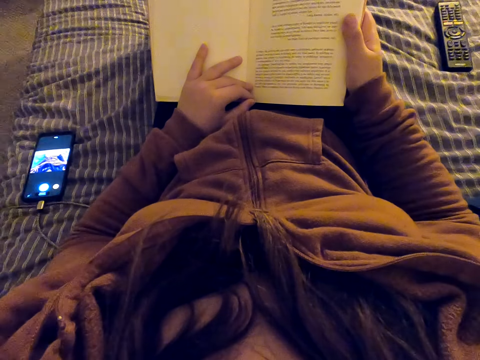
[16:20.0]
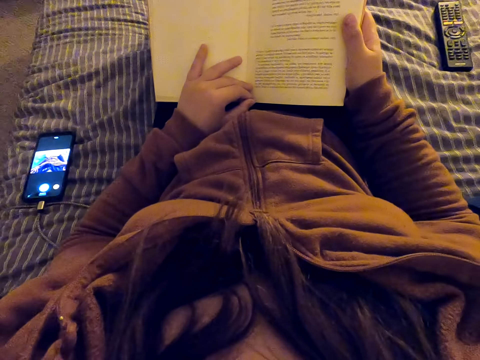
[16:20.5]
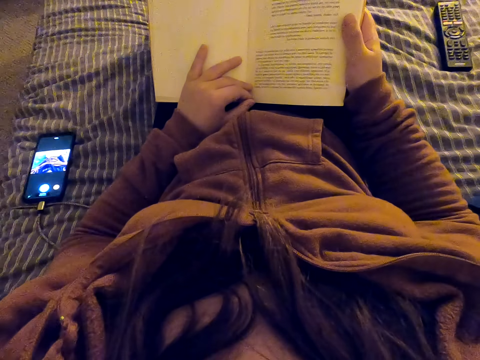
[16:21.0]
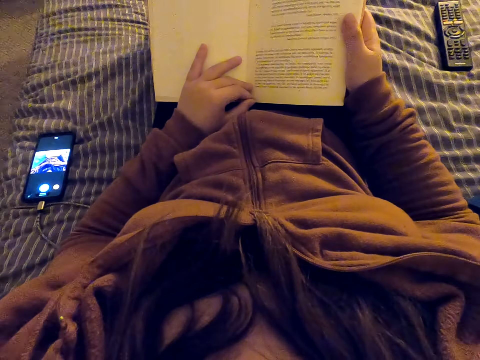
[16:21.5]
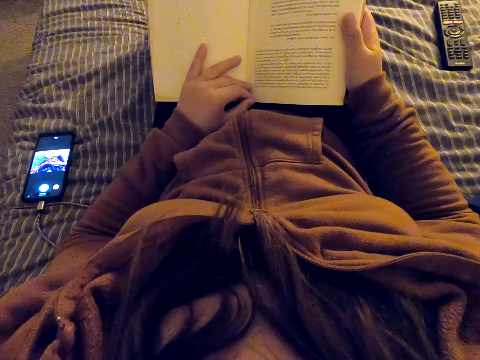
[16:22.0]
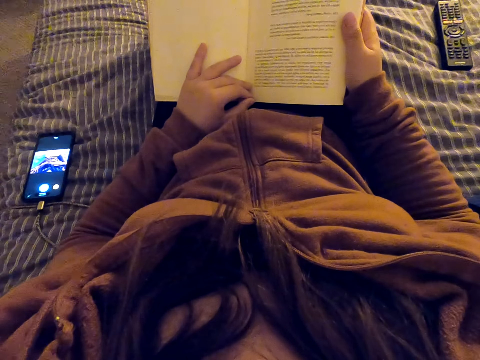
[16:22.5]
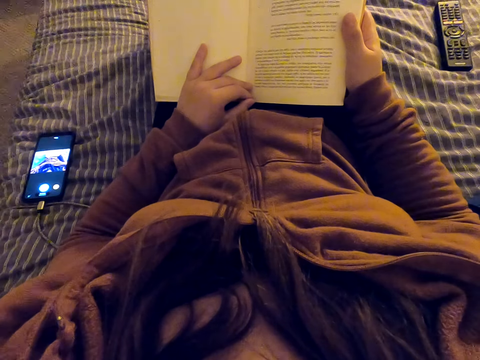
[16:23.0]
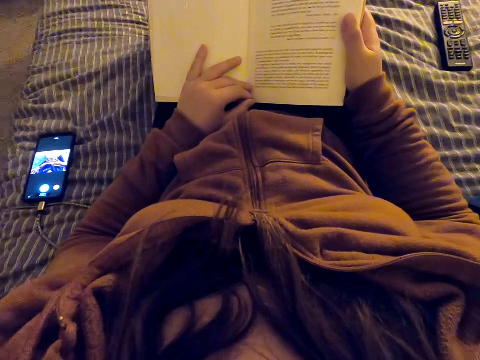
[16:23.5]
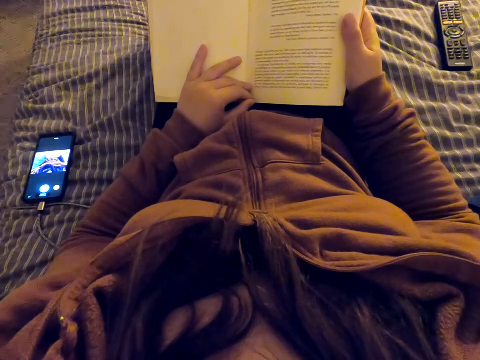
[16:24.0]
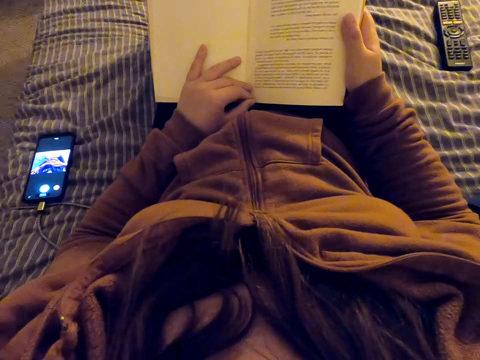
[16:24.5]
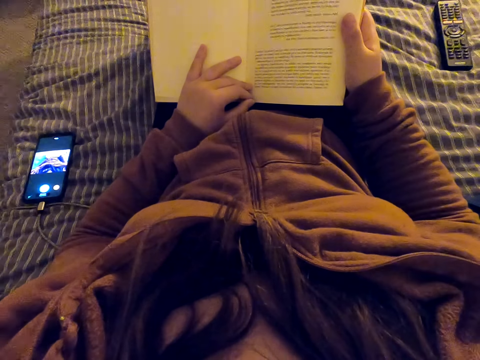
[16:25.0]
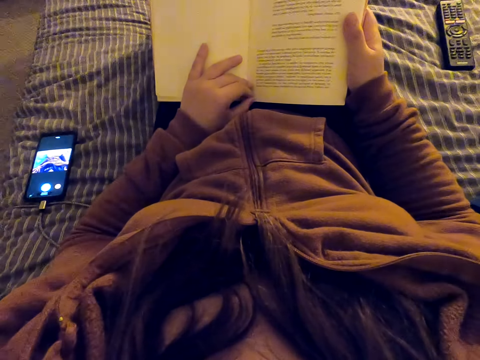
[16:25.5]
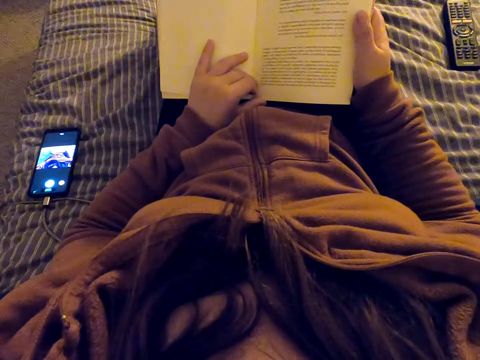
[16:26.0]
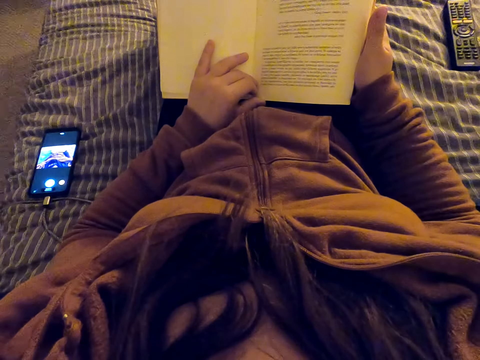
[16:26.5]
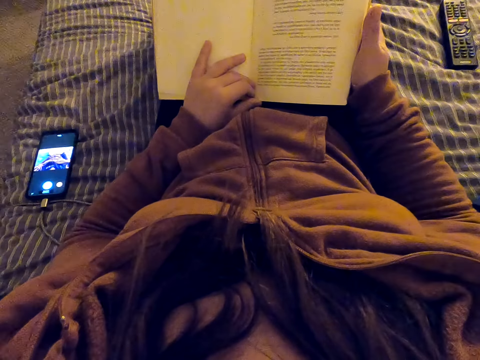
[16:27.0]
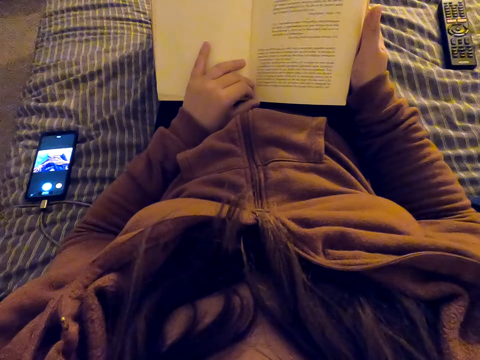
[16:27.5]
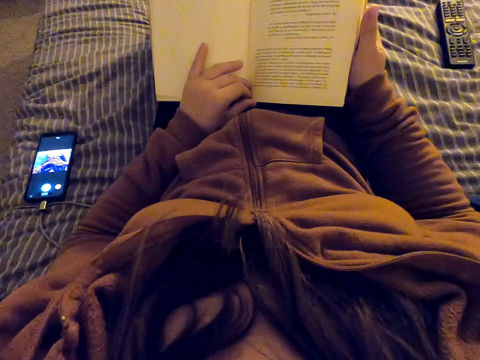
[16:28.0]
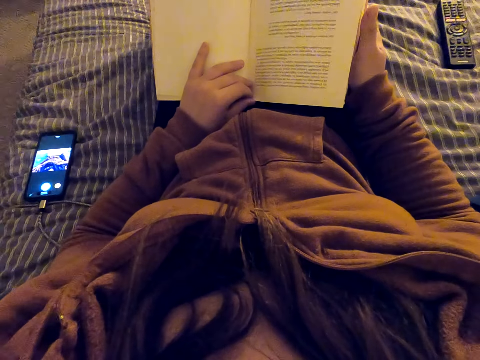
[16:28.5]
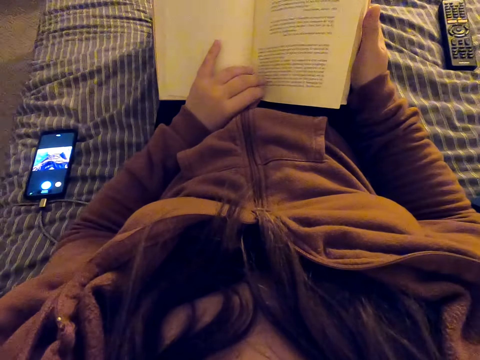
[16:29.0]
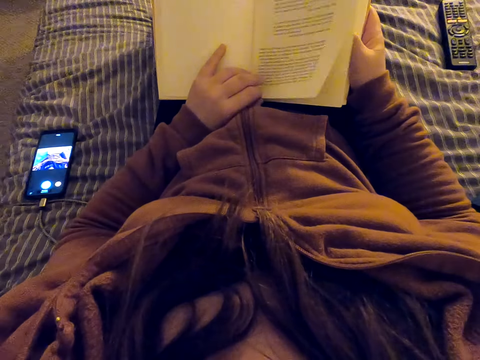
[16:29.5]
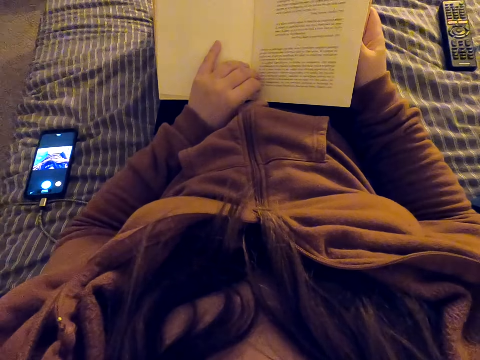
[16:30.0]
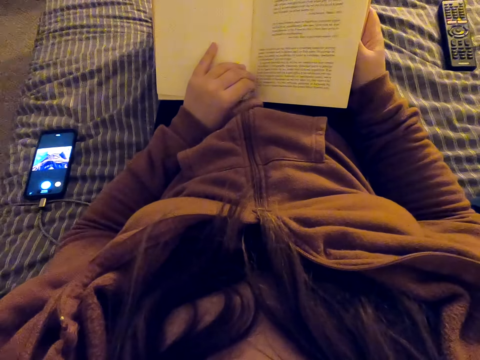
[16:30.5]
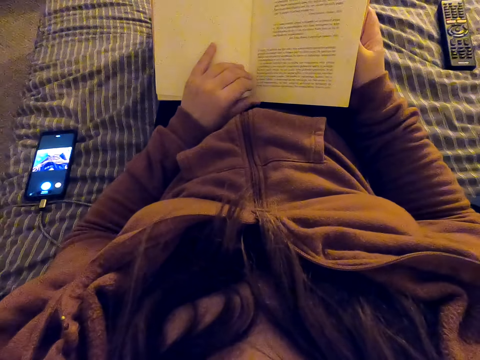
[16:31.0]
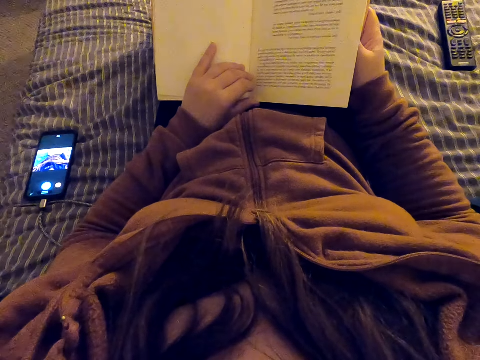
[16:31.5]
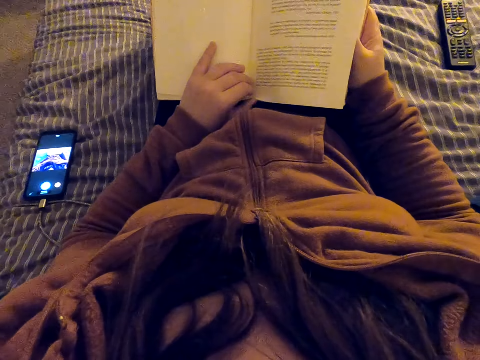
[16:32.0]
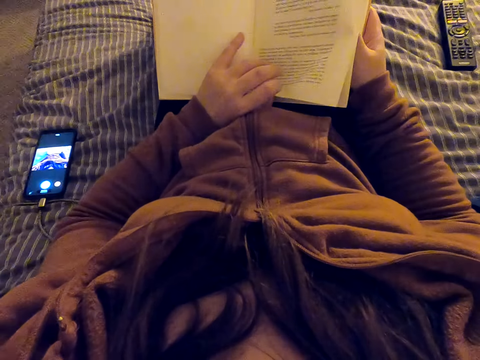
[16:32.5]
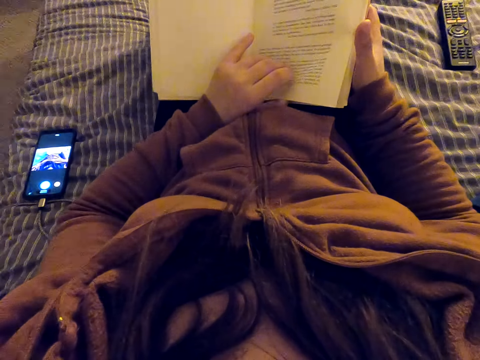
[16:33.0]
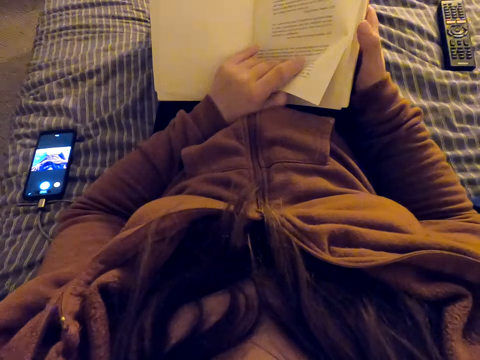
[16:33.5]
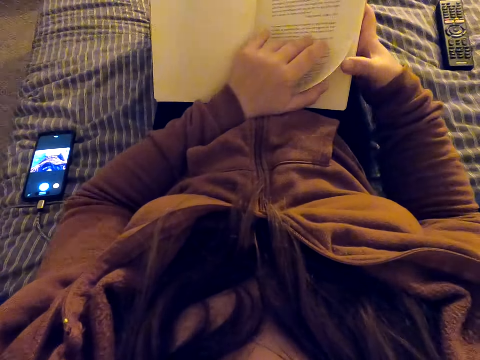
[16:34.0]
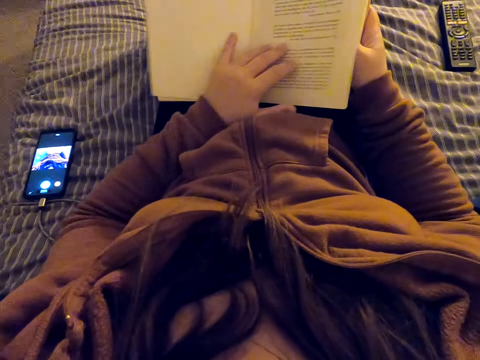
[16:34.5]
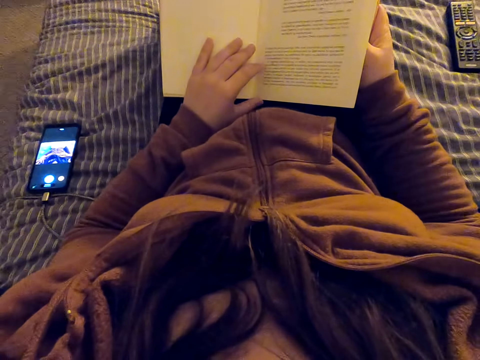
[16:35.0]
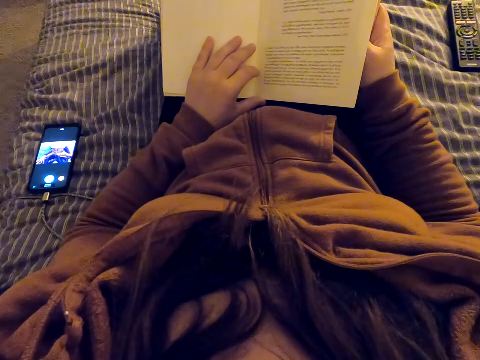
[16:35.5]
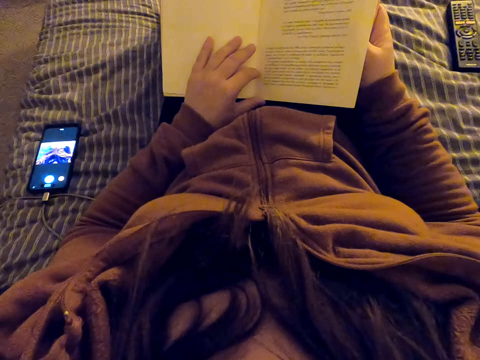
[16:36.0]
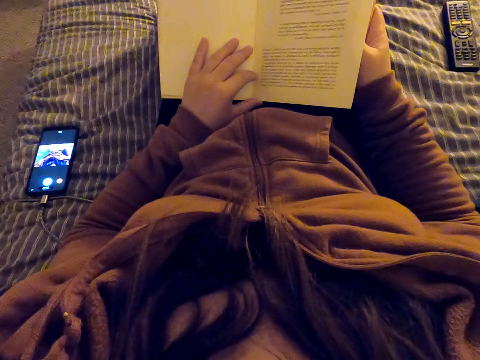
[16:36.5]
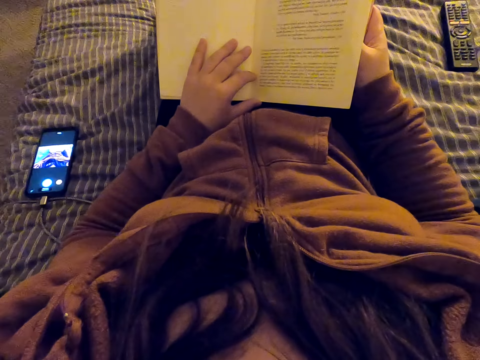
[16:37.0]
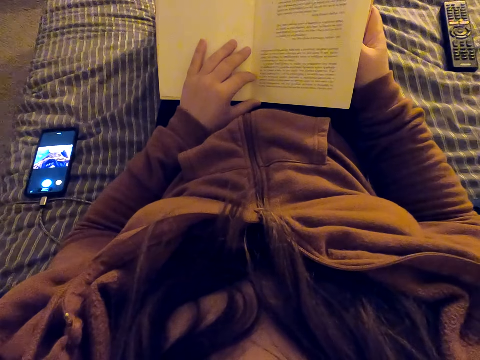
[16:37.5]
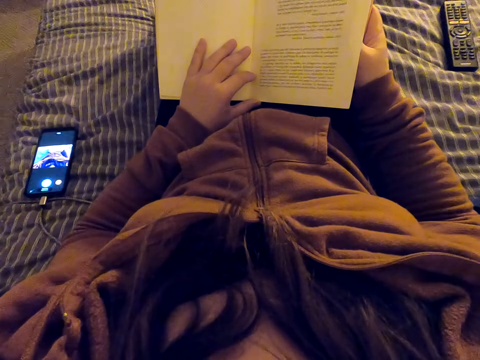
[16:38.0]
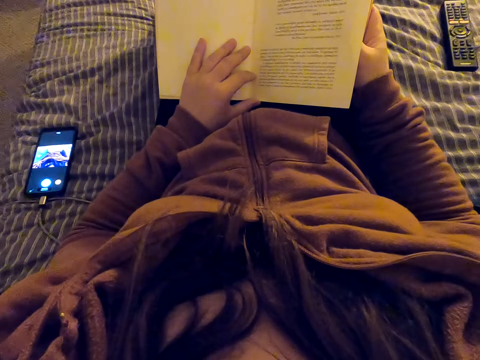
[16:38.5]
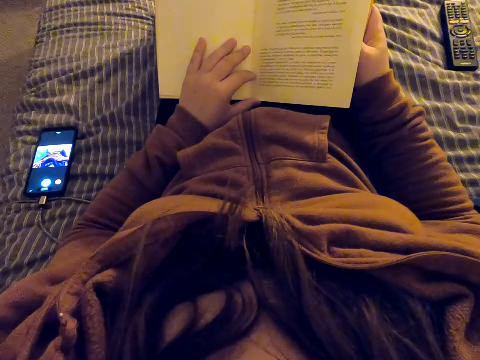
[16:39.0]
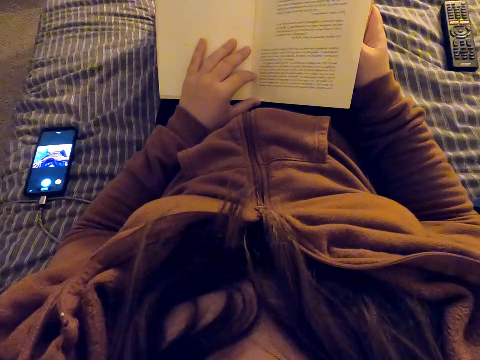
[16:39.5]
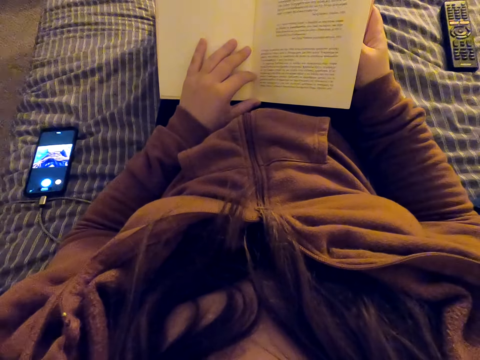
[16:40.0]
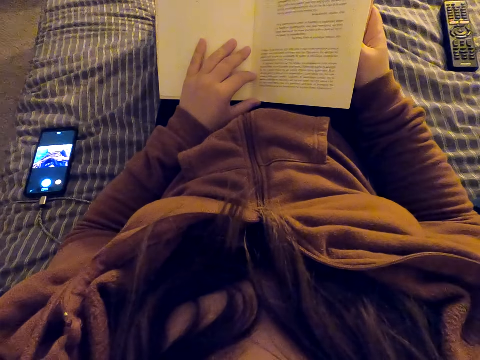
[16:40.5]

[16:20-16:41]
The camera wearer lifts pages. They lift a page. They align a page of a book. They put the right hand thumb between the pages. They read the book.

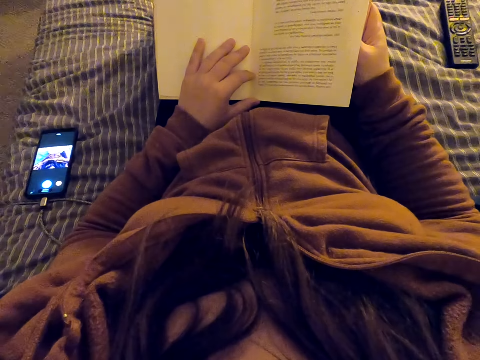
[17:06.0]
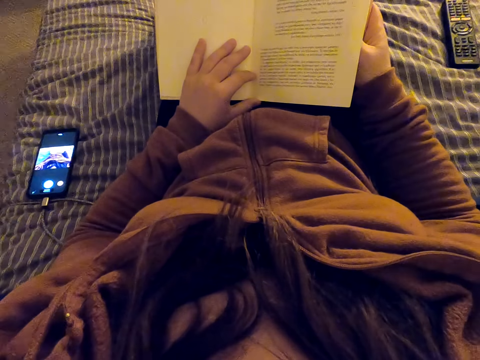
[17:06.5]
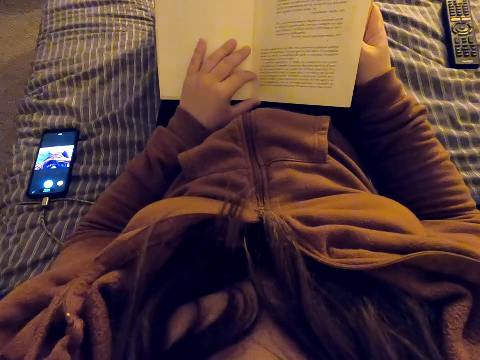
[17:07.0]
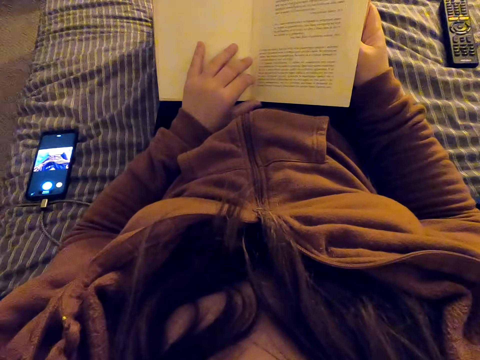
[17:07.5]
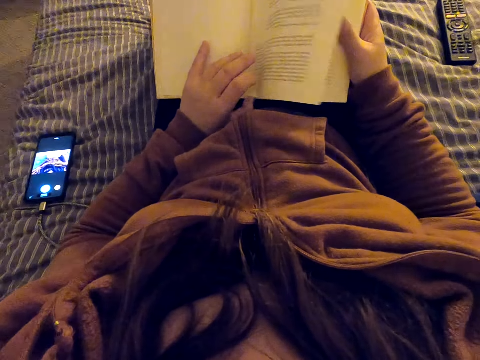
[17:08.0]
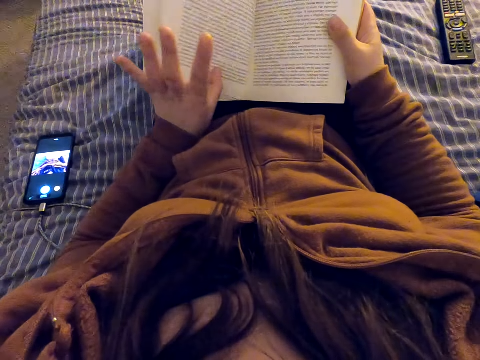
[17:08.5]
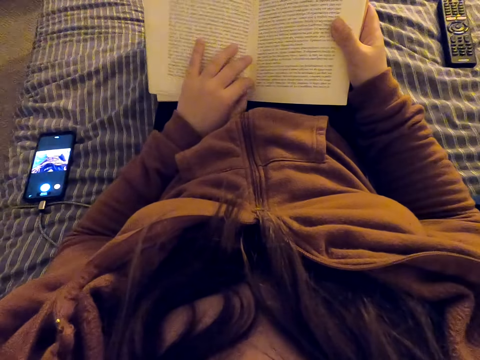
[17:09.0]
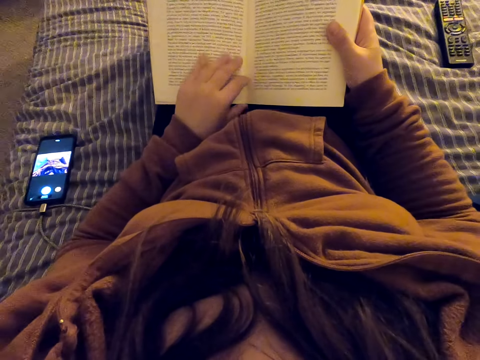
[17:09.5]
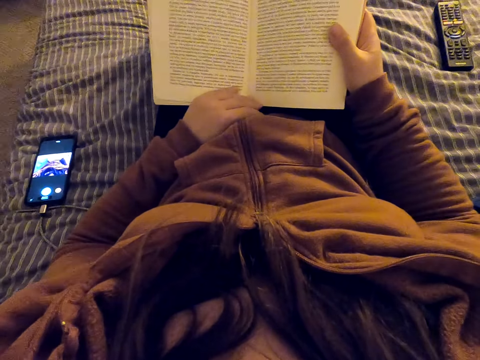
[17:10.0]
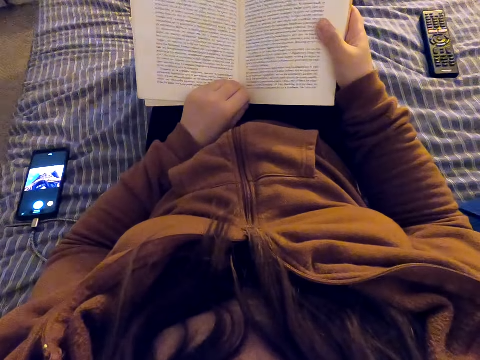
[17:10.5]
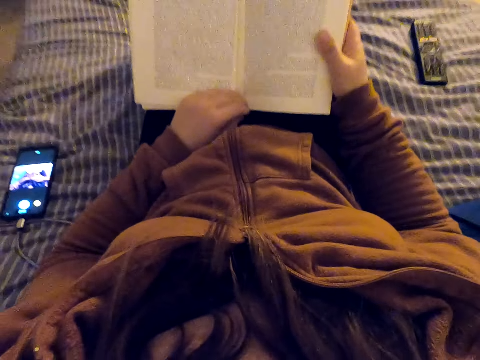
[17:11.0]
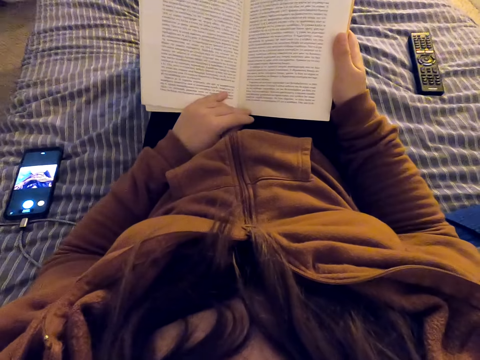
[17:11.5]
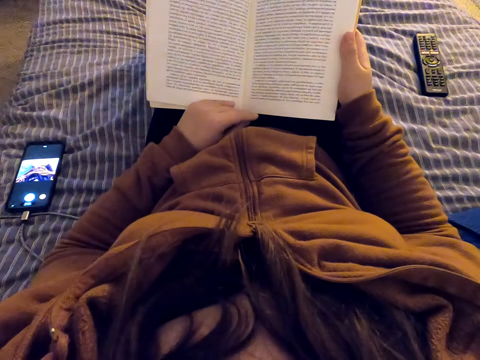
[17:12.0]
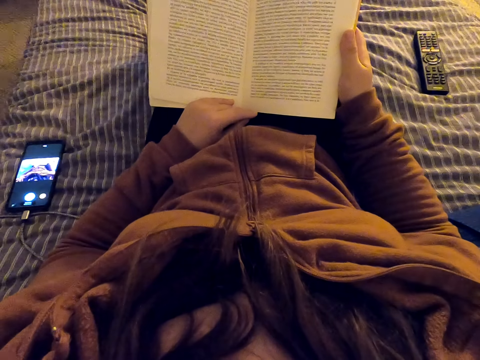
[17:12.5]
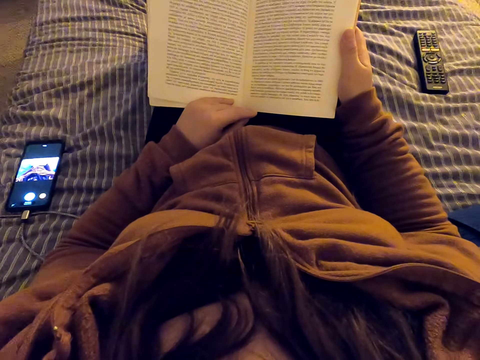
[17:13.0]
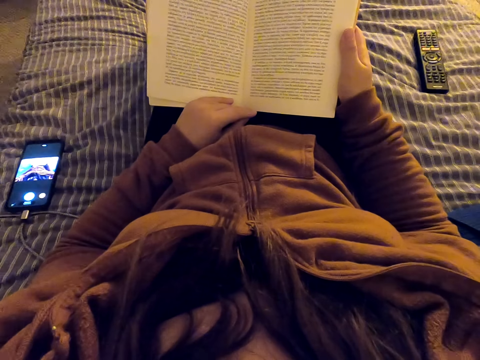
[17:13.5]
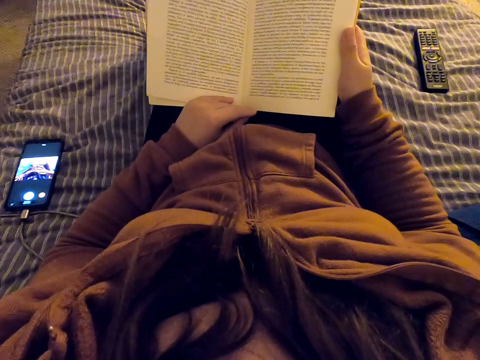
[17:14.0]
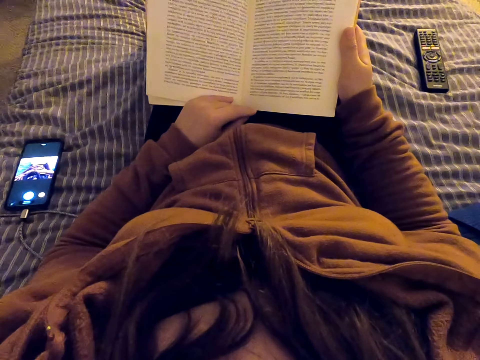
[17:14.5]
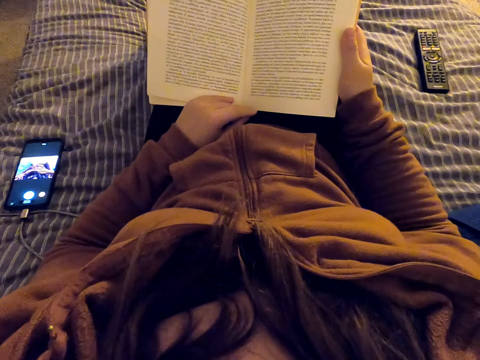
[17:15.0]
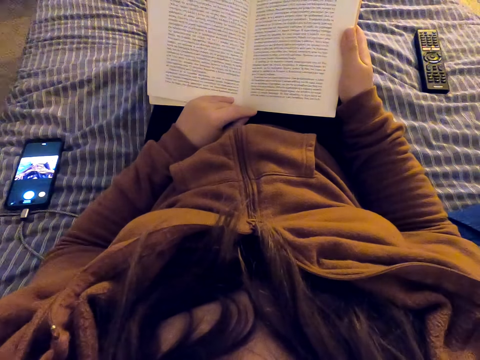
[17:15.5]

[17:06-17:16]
The camera wearer turns a page of a book. They read the book.
